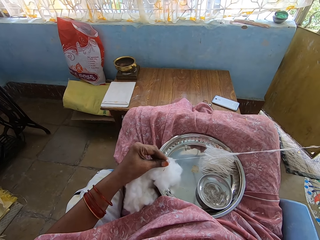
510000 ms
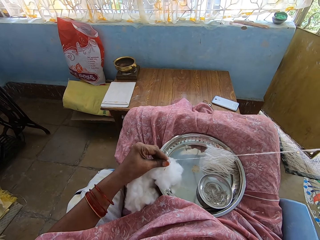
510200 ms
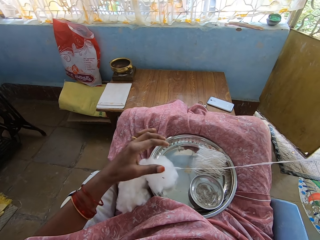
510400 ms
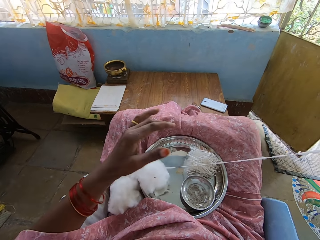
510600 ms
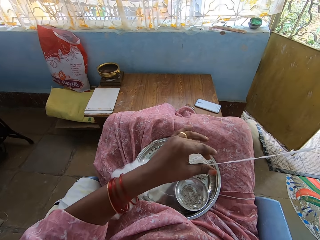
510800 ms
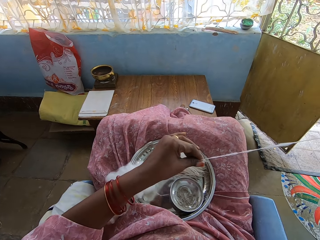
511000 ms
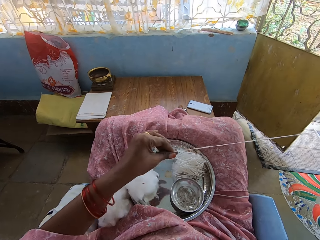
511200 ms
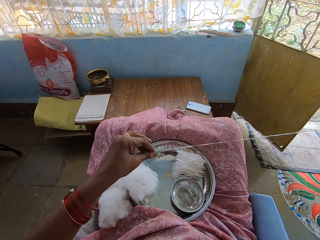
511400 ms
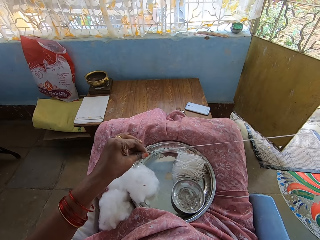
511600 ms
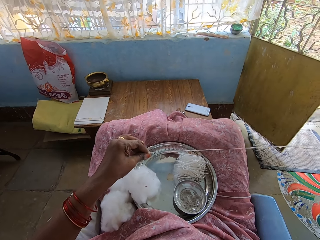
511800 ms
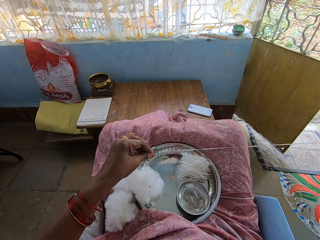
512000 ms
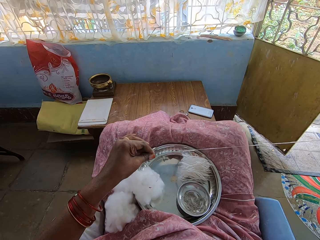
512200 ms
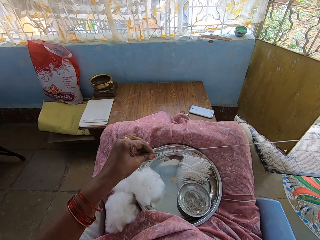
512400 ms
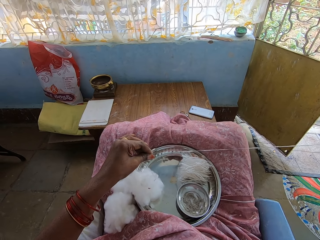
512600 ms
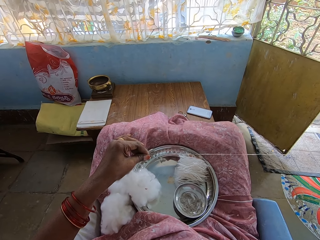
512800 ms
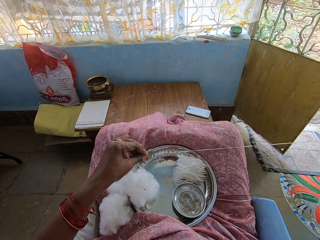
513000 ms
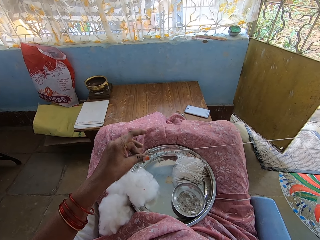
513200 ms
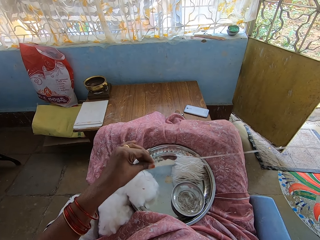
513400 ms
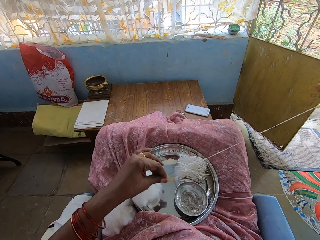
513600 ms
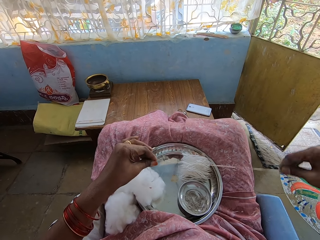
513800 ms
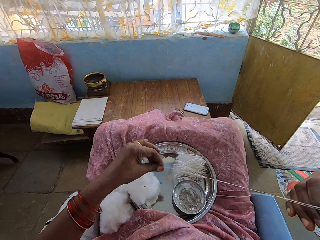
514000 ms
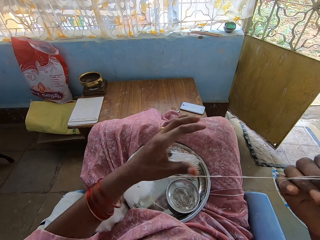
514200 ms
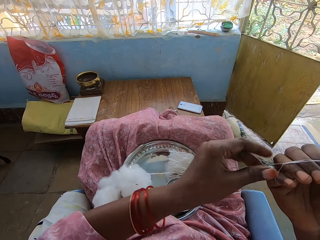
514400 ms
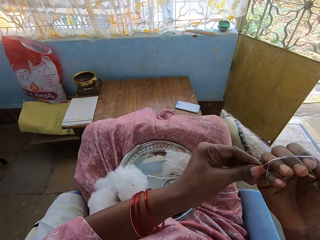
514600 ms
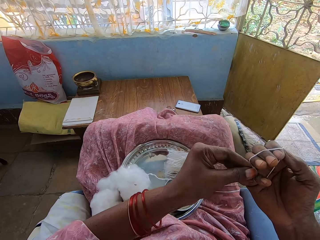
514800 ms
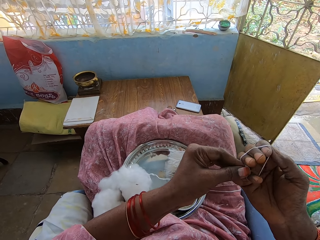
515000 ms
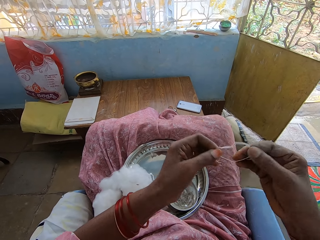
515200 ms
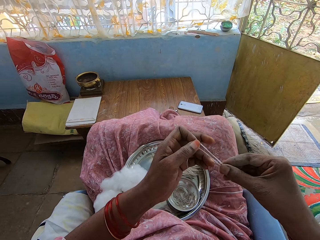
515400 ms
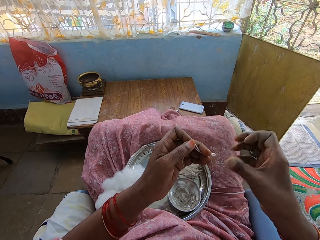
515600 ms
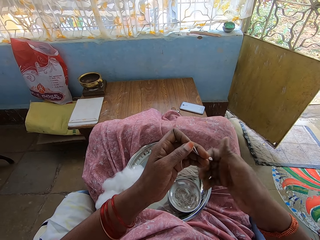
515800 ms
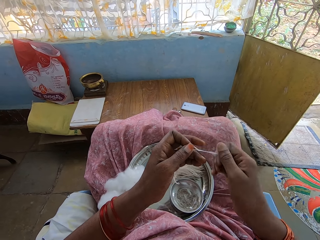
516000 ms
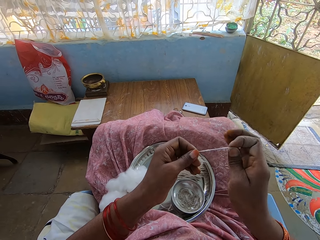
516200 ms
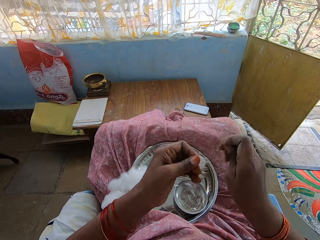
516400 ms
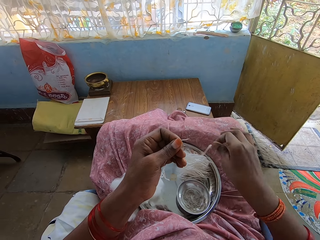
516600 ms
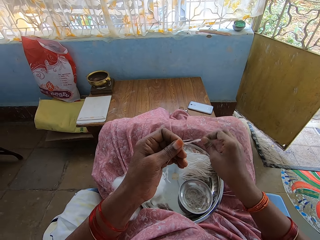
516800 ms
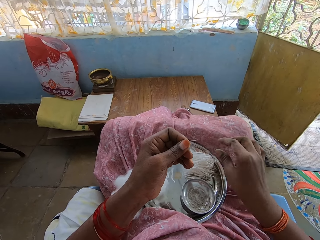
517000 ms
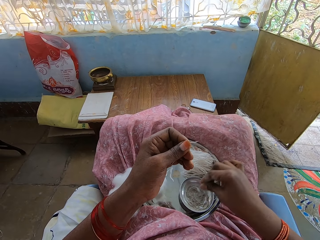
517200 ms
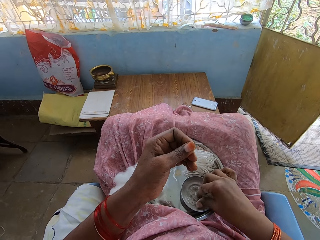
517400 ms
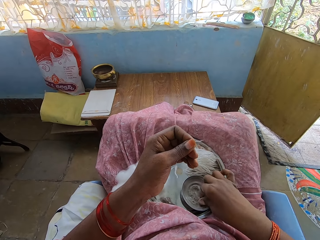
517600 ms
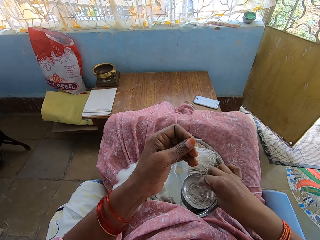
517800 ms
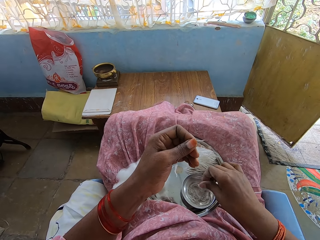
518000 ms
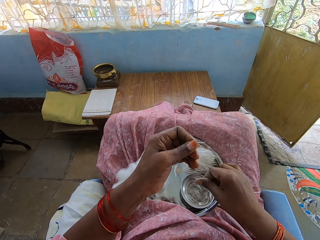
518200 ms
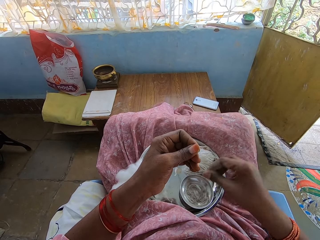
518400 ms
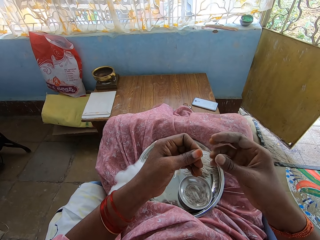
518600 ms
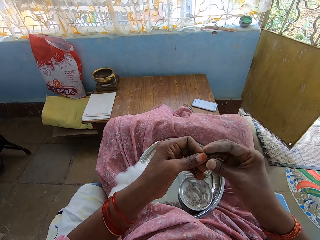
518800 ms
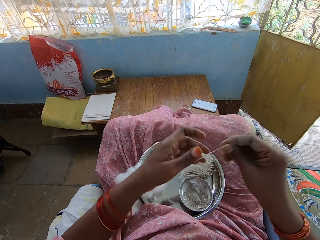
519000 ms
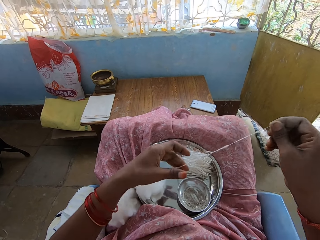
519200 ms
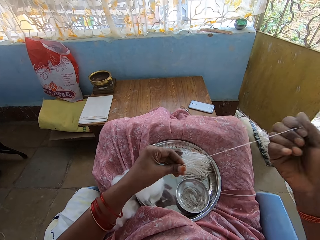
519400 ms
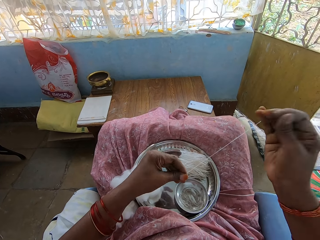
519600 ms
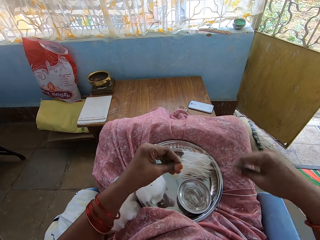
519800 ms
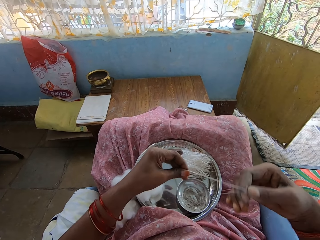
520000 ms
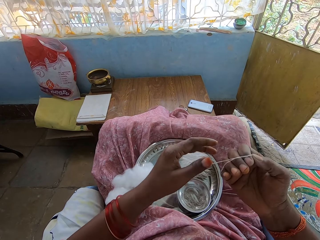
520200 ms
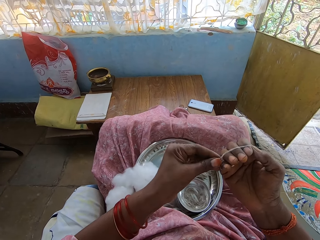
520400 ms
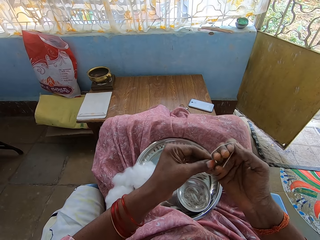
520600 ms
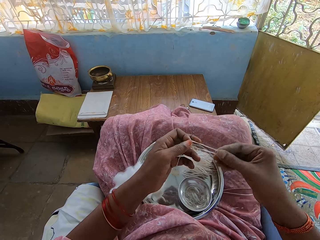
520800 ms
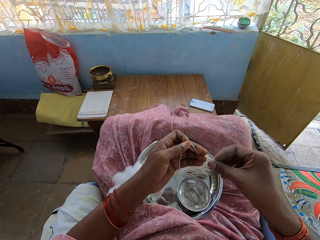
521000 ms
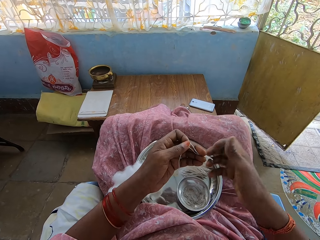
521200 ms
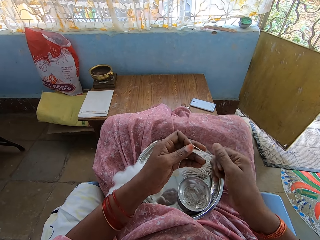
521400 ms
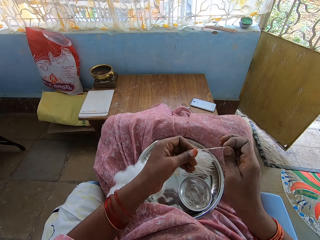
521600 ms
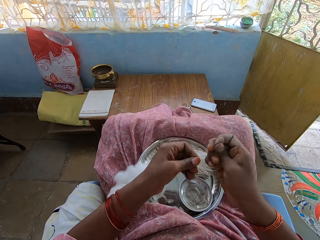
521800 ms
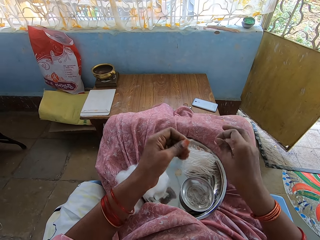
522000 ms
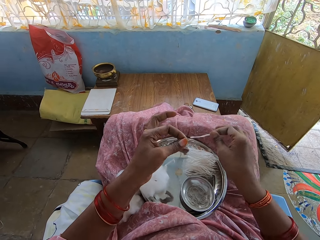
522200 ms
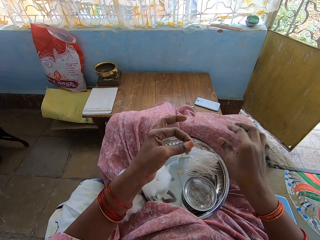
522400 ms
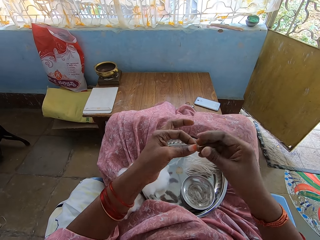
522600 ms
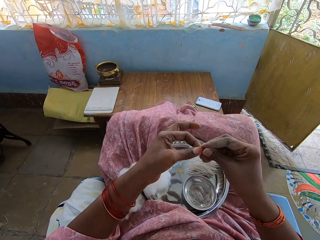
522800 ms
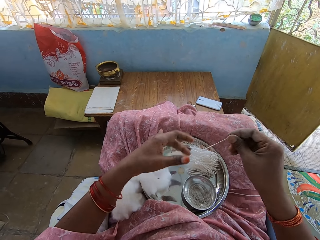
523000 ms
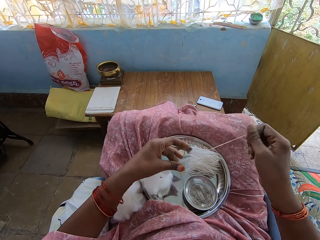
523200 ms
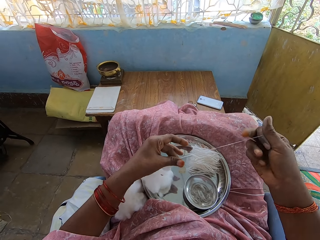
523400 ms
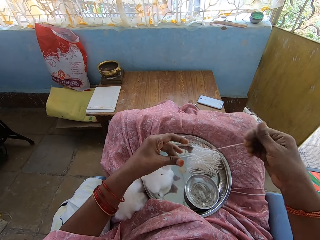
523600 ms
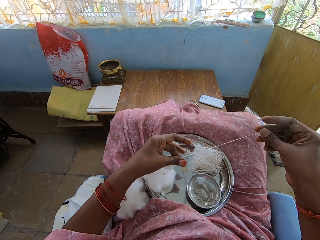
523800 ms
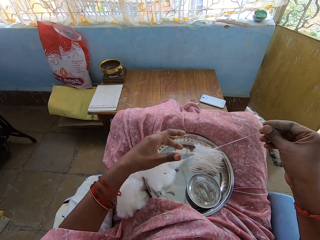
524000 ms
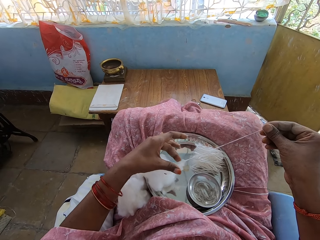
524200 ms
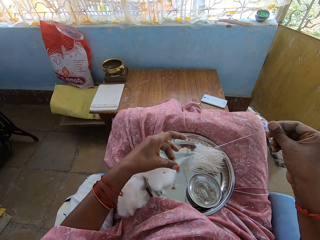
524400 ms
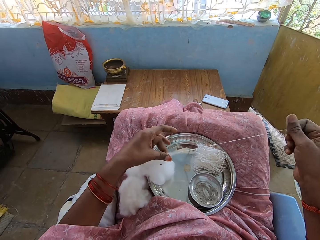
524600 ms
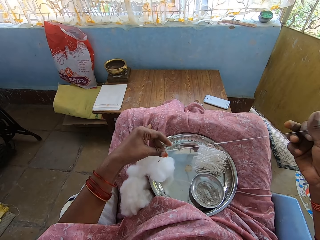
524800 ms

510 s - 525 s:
The camera wearer holds the thread with the left hand. They fold the thread on the right hand and roll the thread on the hand. They remove the thread from the right hand. They cut the thread. They drop the thread among other thread pieces on the tray. They touch the bowl. They pull the thread from the cotton wool. They fold the thread on the right hand and roll the thread on the hand. They remove the thread from the right hand. They cut the thread. They drop the thread among other thread pieces on the floor. They pull the thread from the cotton wool.

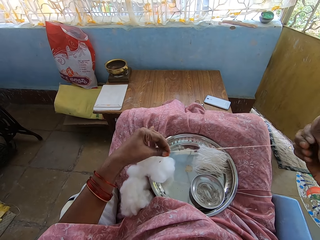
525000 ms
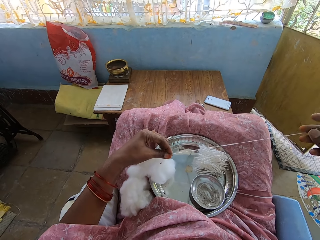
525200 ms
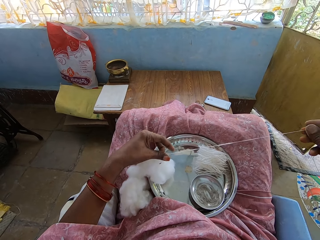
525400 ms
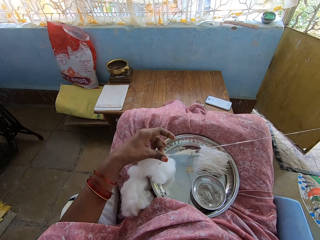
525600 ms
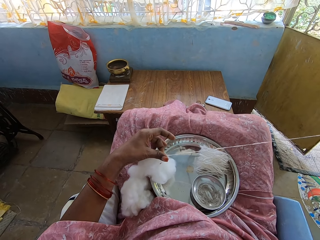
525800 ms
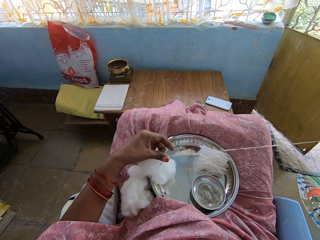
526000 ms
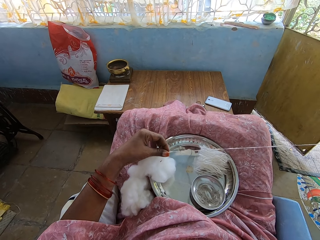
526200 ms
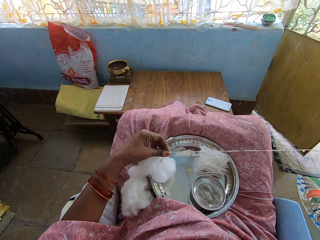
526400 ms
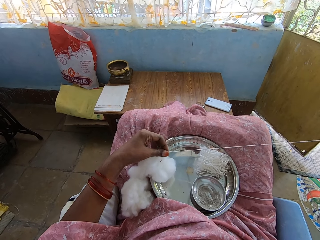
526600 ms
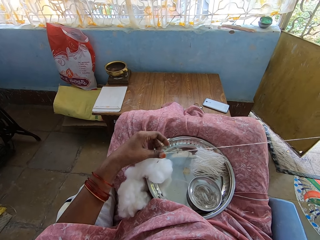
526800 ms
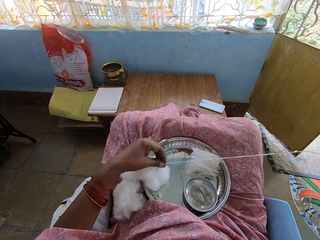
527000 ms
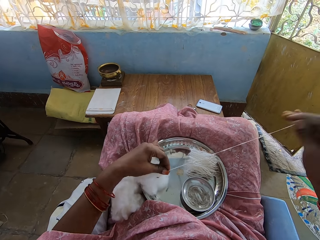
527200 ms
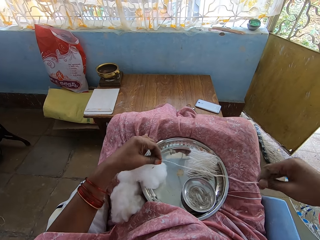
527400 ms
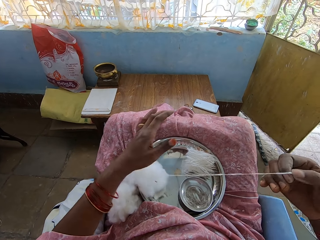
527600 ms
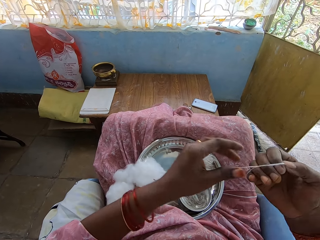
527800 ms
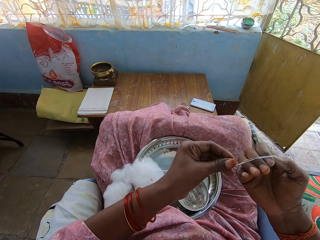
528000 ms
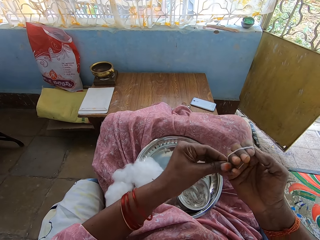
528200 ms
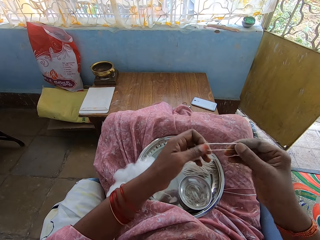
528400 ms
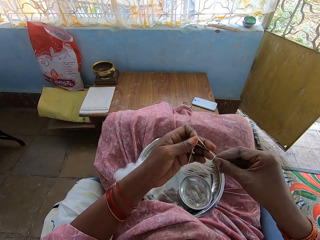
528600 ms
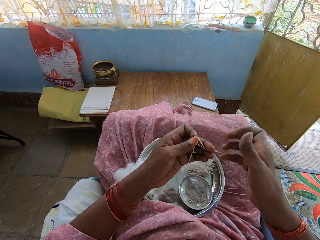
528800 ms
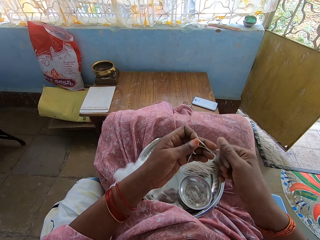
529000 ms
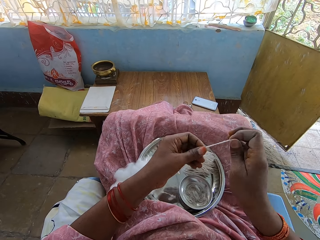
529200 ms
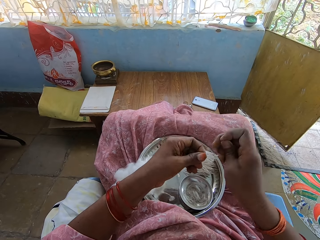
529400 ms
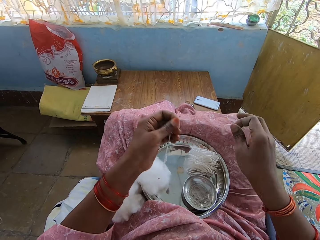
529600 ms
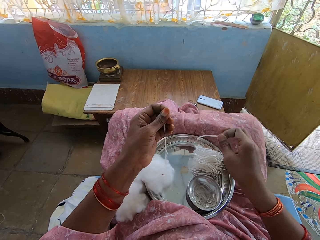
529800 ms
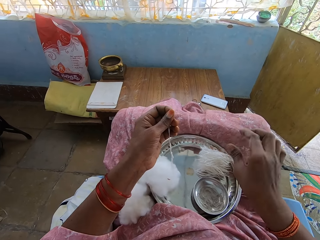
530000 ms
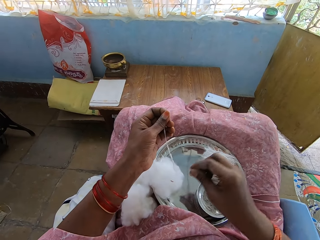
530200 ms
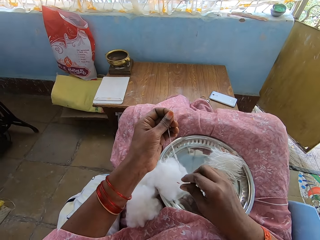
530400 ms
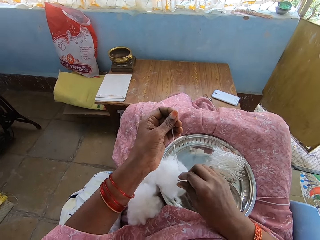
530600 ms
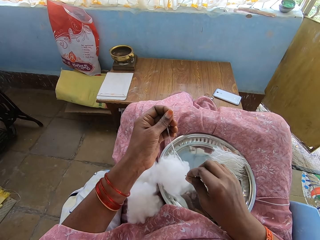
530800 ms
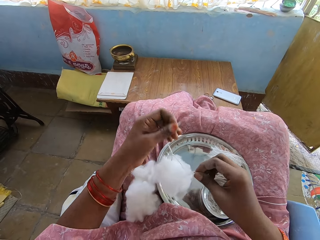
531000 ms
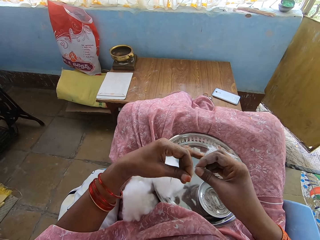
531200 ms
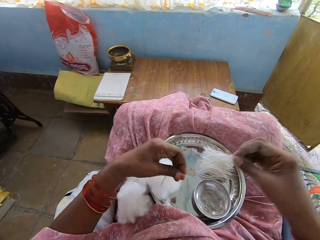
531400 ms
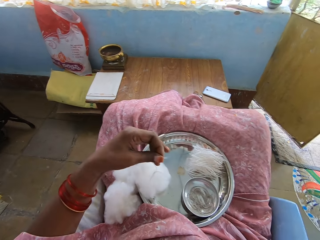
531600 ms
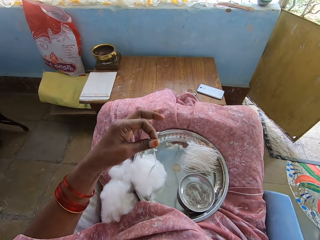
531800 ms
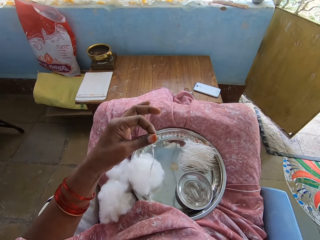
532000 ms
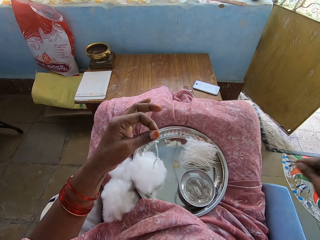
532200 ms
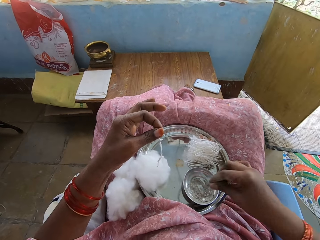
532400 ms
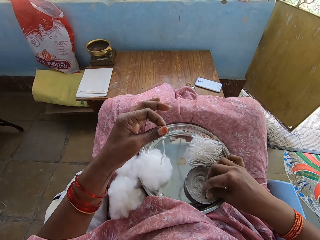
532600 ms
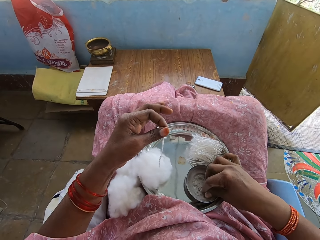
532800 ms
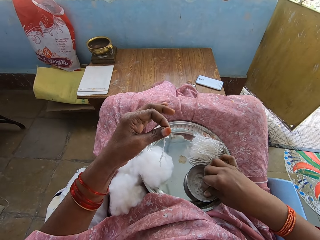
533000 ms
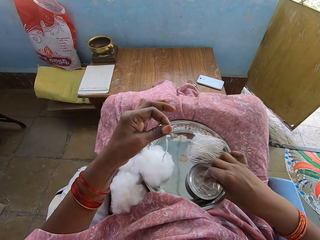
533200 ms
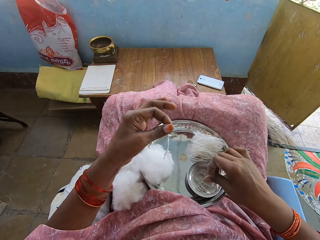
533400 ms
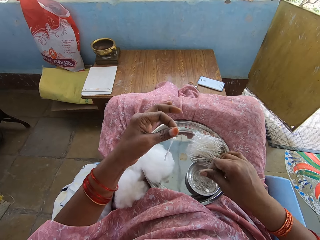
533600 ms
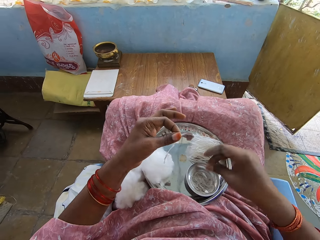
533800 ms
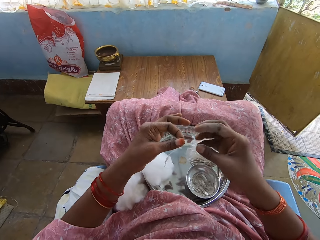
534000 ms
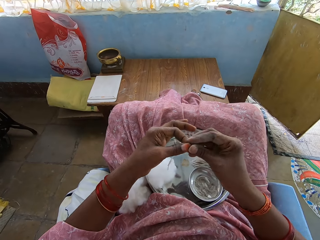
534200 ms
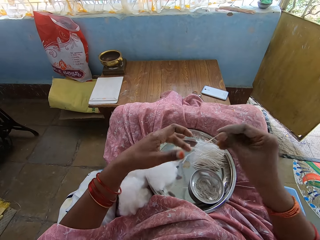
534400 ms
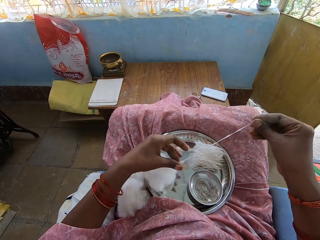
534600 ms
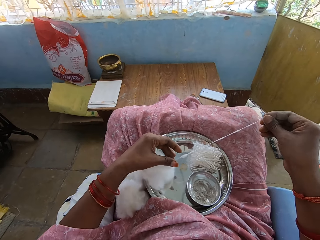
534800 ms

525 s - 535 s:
The camera wearer folds the thread on the right hand and rolls the thread on the hand. They remove the thread from the right hand. They cut the thread. They drop the thread among other thread pieces on the tray. They remove dirt from the cotton wool. They touch something in the dish. They rub fingers.
